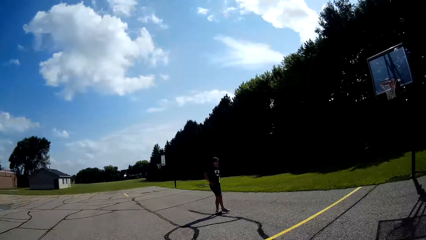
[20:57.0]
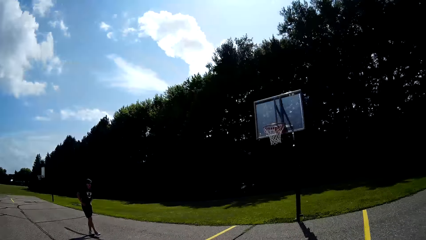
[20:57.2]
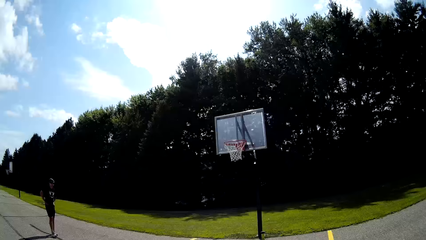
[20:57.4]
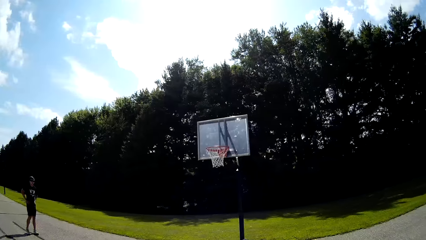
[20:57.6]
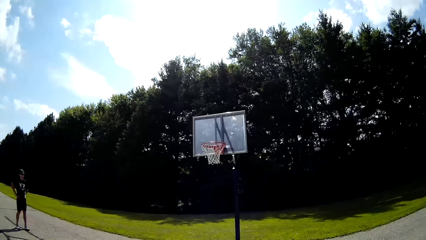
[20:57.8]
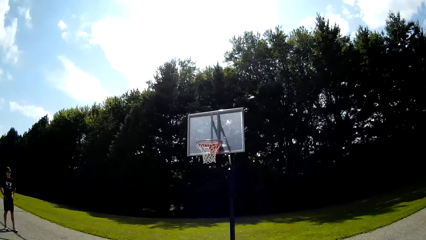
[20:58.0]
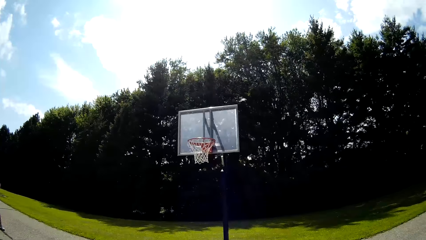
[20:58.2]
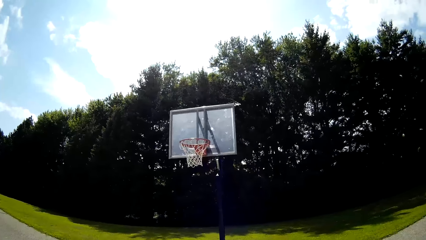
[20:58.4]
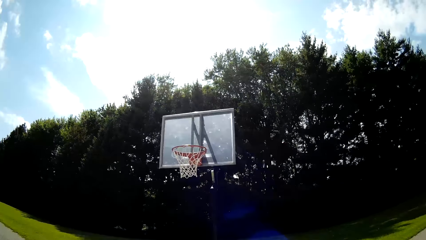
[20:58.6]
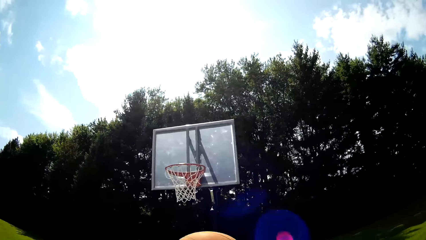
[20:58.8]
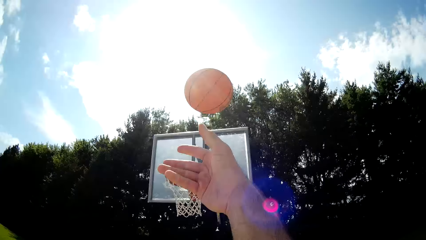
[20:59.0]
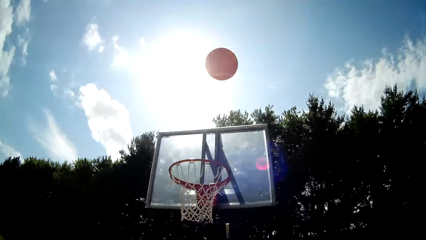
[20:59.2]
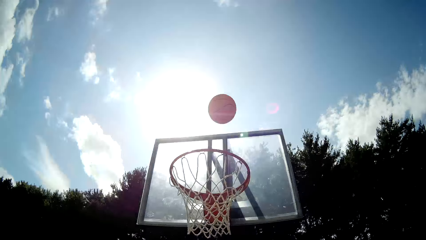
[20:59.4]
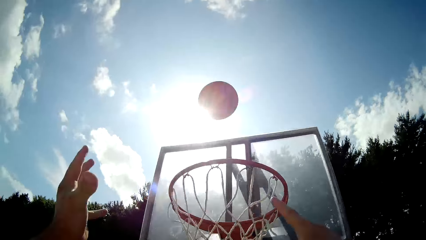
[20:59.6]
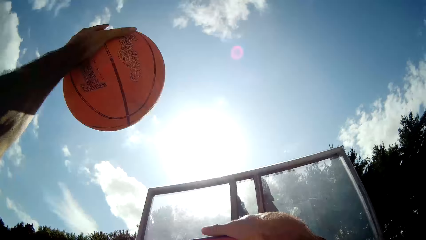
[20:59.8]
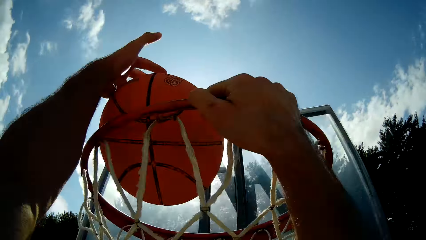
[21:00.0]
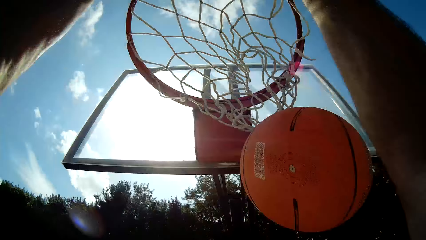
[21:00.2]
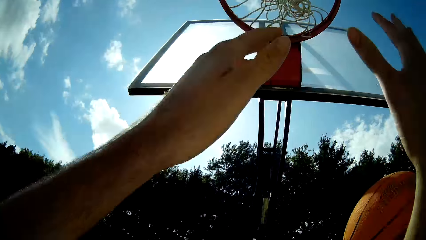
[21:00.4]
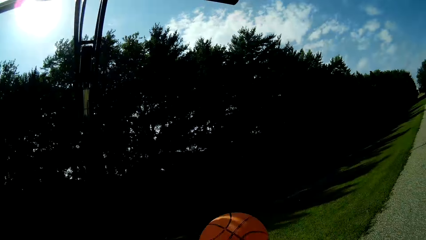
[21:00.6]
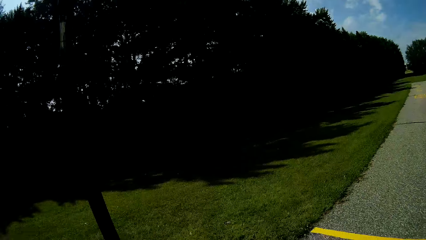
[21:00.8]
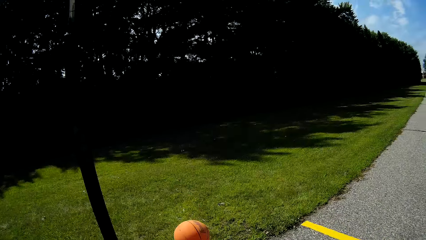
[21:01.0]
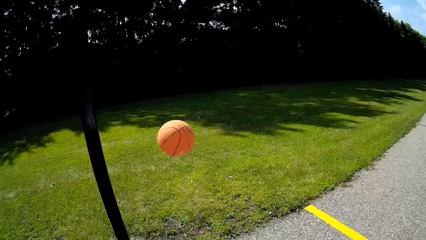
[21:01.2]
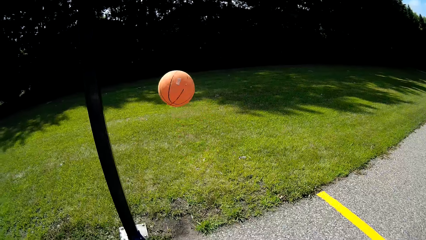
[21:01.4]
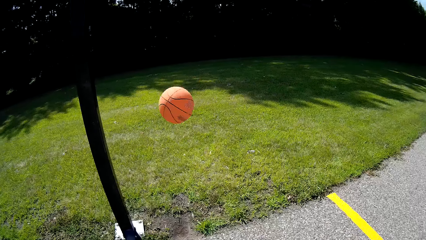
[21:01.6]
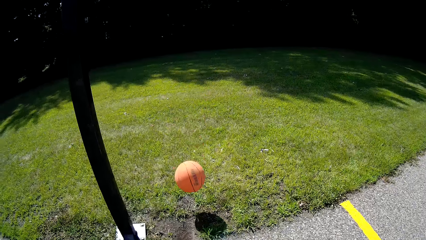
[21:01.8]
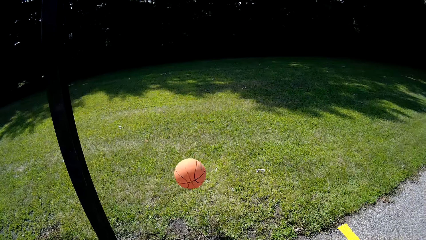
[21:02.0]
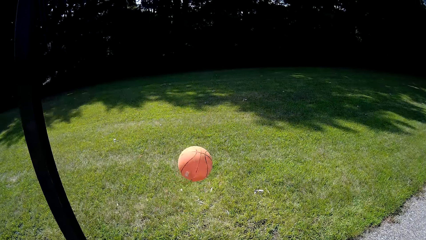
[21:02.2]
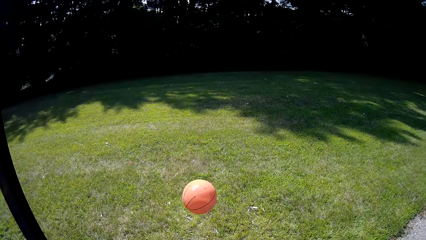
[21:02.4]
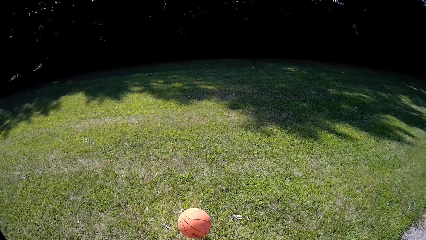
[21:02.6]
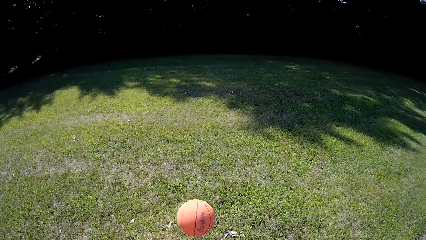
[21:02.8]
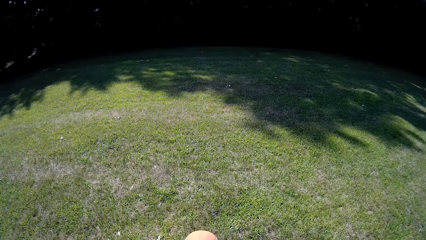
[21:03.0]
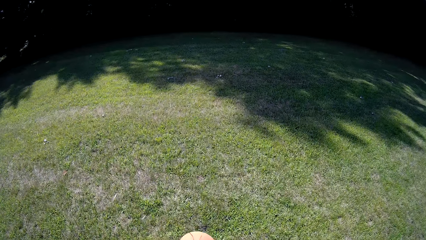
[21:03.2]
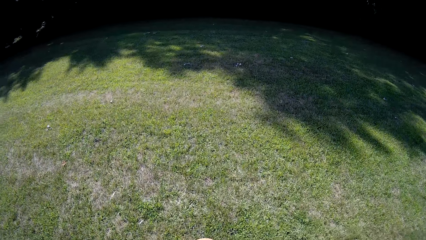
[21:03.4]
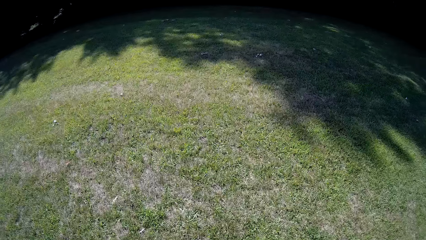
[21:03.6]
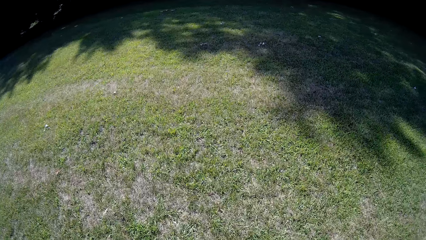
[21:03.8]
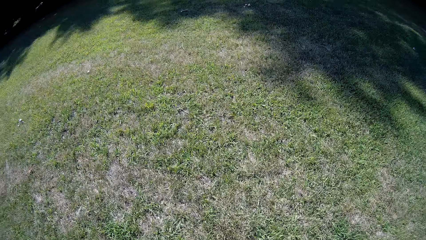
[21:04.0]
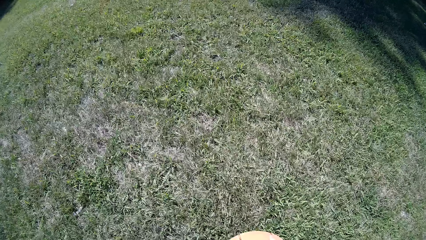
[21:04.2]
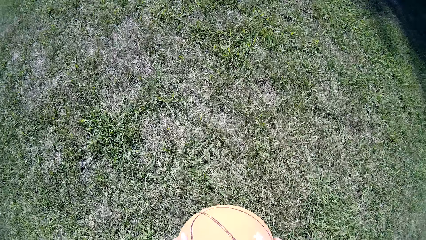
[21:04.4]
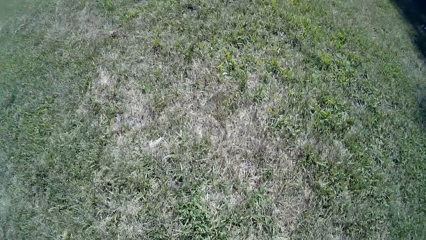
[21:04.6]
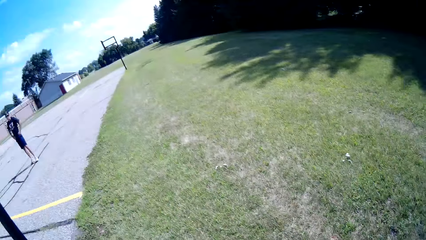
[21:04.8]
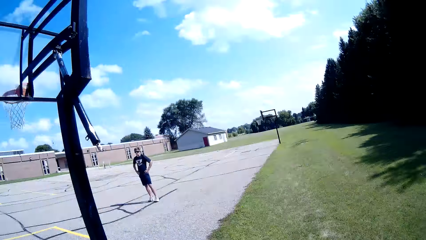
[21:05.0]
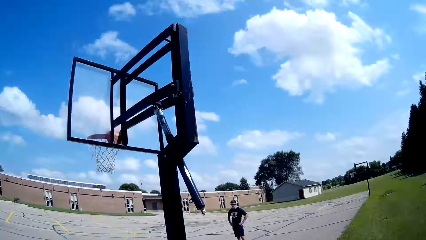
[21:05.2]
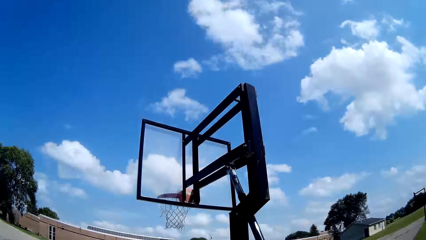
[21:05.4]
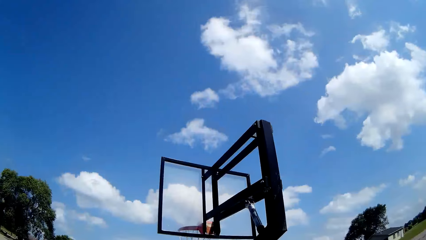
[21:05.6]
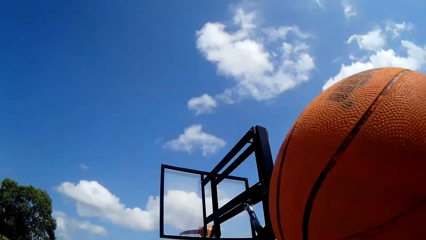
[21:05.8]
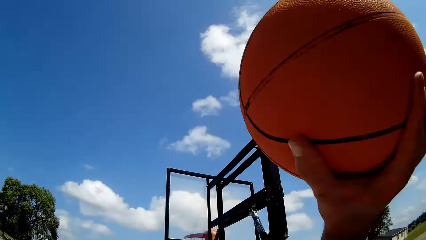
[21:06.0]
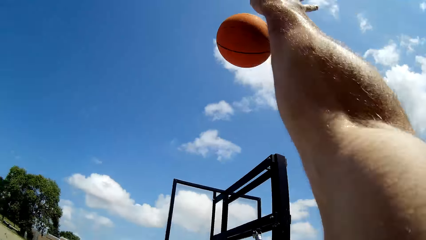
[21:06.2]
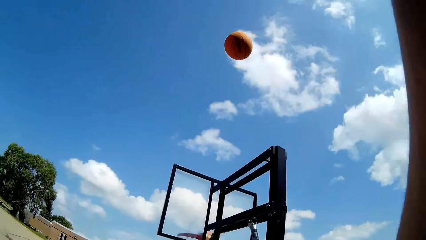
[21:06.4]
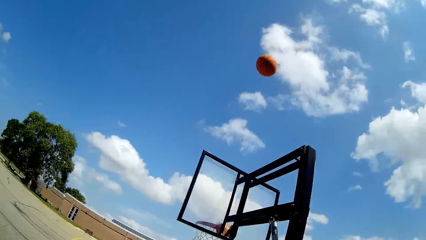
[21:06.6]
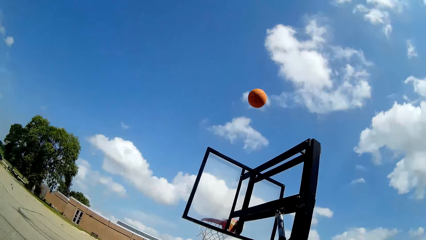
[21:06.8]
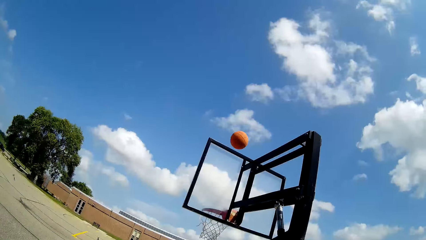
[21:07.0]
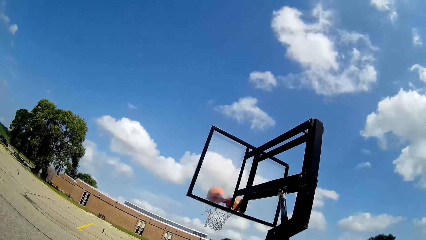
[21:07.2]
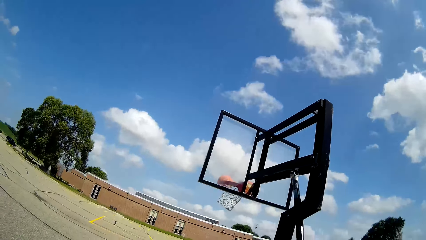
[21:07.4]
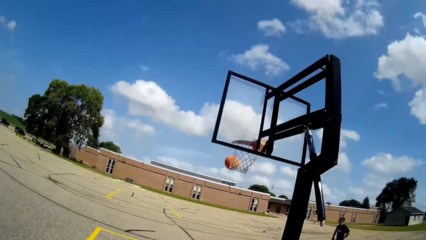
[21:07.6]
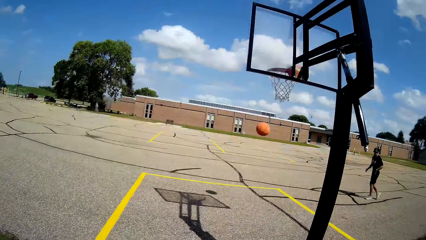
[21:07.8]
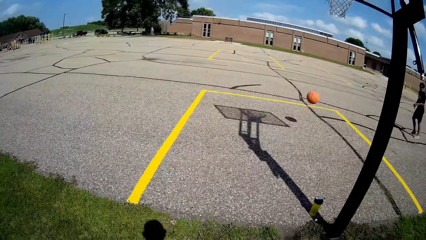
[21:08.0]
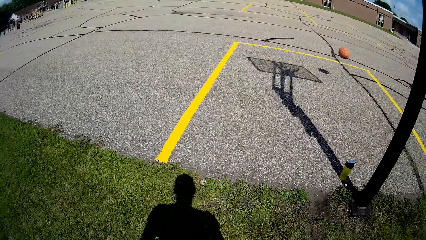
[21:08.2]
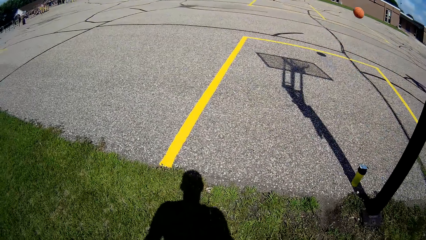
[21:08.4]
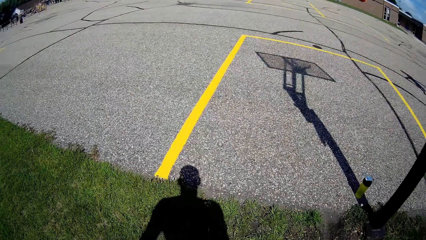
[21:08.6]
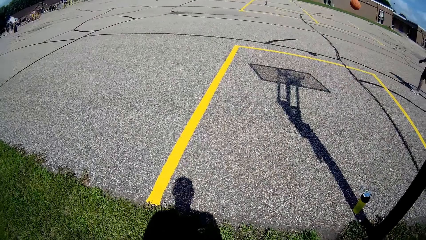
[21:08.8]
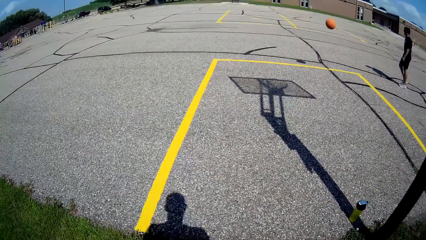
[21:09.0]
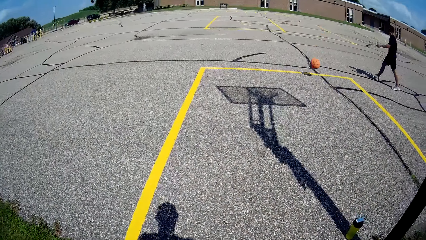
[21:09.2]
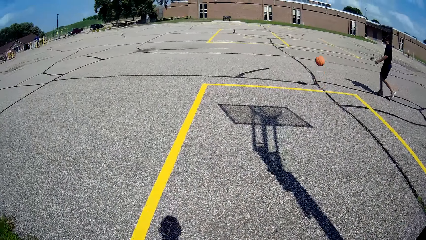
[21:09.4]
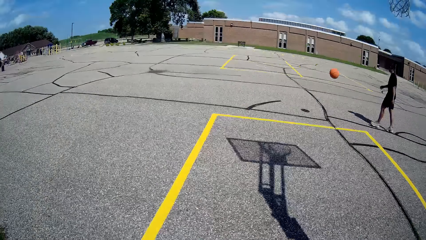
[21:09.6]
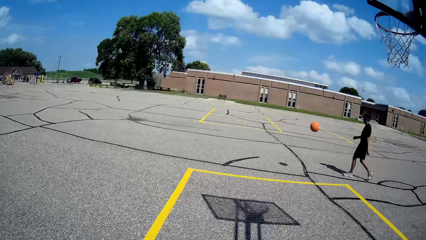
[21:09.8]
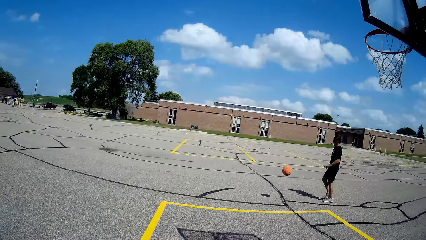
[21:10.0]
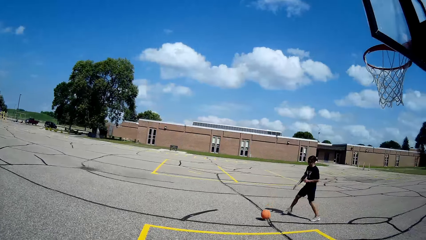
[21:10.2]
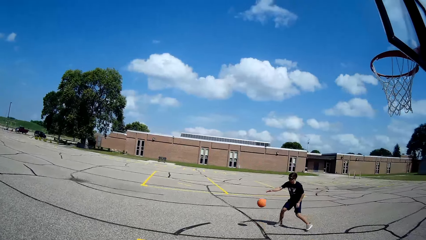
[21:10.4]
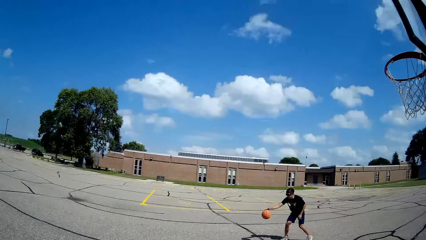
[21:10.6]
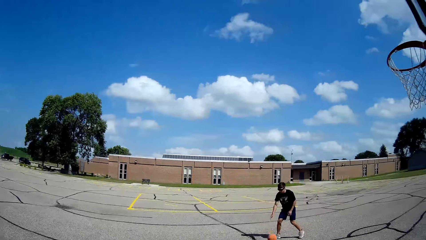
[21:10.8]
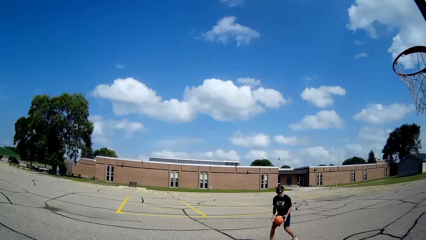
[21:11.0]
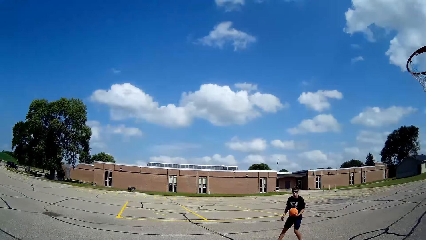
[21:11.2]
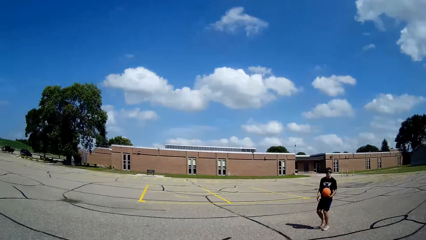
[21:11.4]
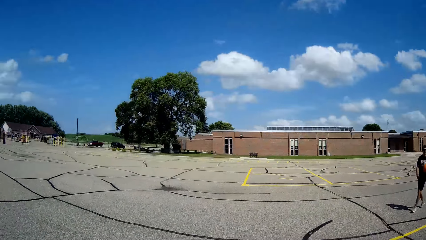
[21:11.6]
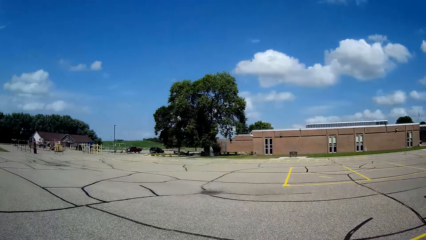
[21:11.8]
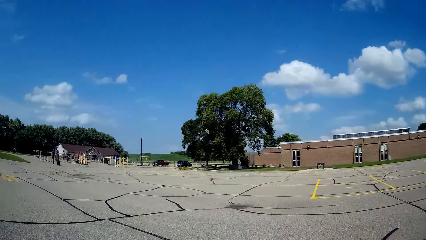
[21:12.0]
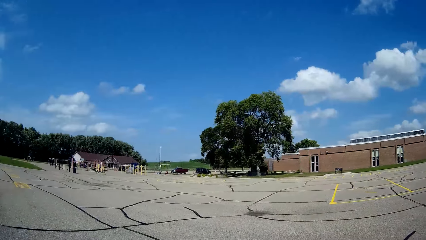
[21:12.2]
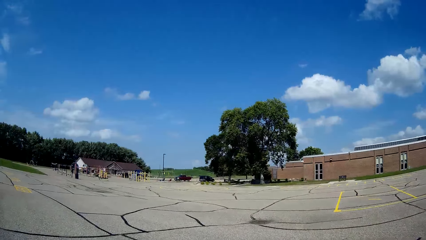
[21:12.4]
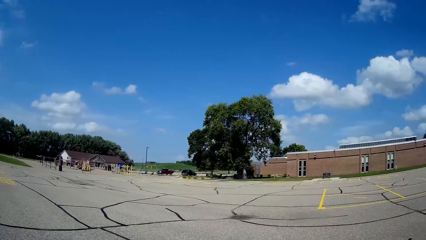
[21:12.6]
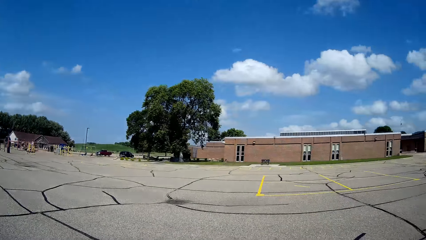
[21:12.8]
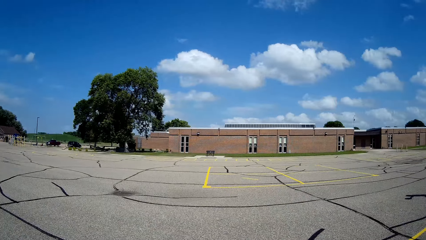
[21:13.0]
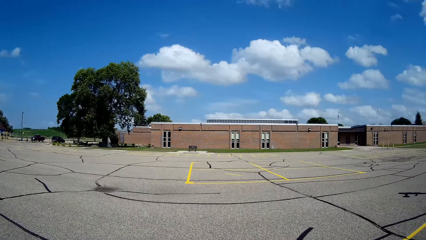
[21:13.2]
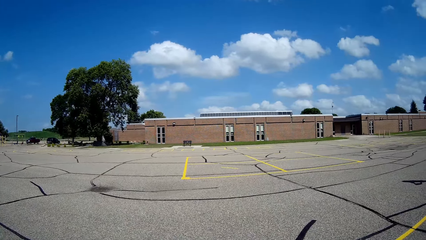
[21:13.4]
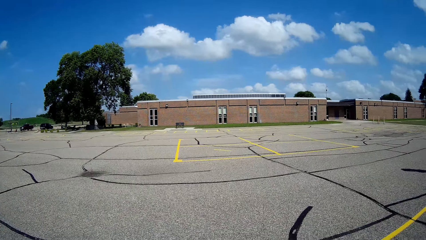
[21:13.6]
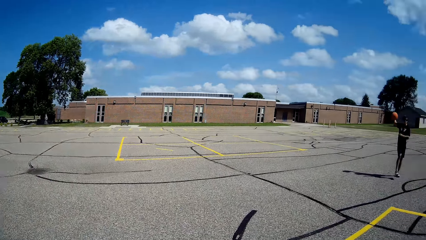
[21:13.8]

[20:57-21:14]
The camera wearer moves towards the basketball post. A man stands in the basketball pitch. The camera wearer throws the basketball at the backboard of the basketball post. He grabs the net rim of the basketball post with his right hand. He hits the basketball into the net of the basketball post with his left hand. He moves to the lawn behind the basketball post. He walks after the basketball. He picks up the basketball from the ground. The man stands in the basketball pitch. The camera wearer throws the basketball over the basketball post to the net rim. The man walks around the basketball pitch. The camera wearer walks into the basketball court. The man picks up the basketball. The camera wearer watches as the man plays the basketball.
